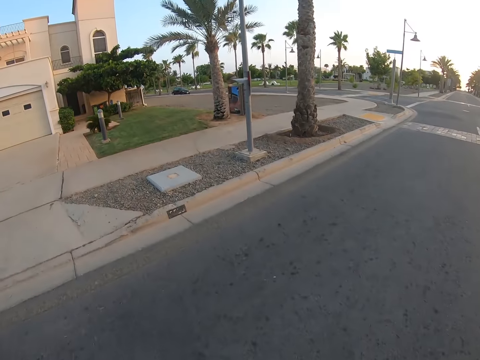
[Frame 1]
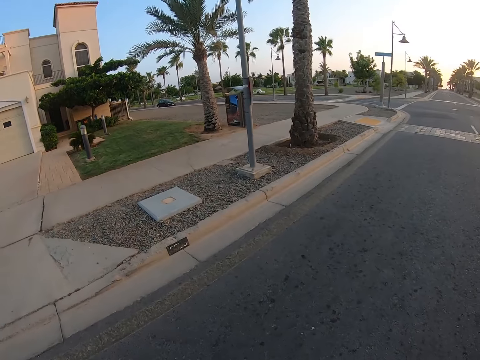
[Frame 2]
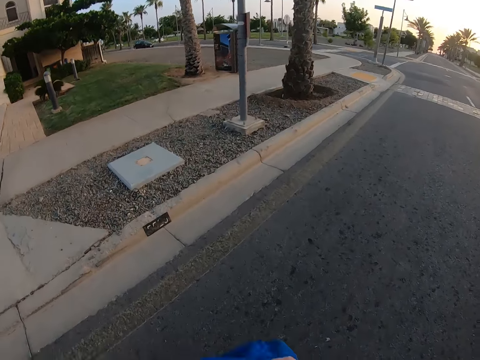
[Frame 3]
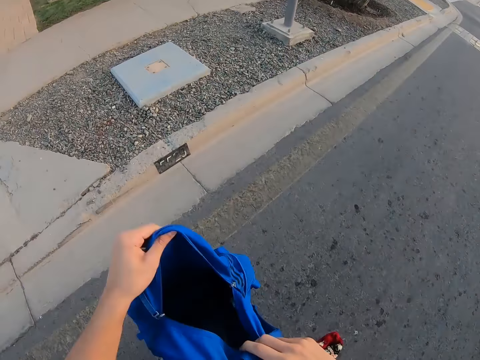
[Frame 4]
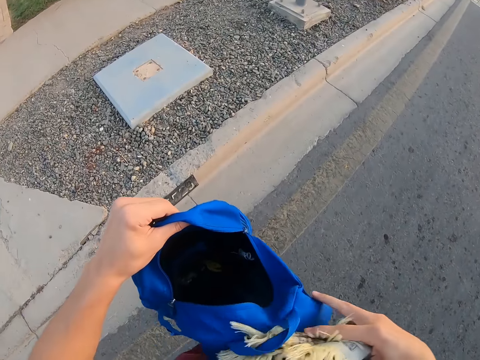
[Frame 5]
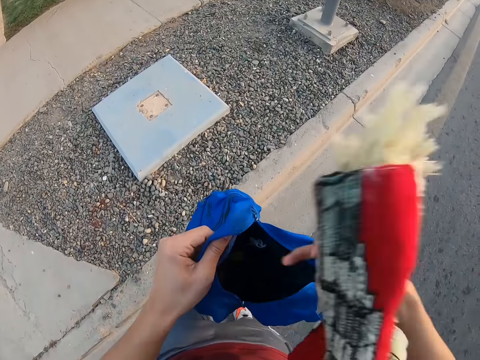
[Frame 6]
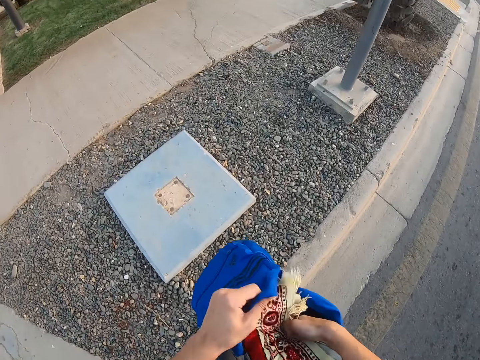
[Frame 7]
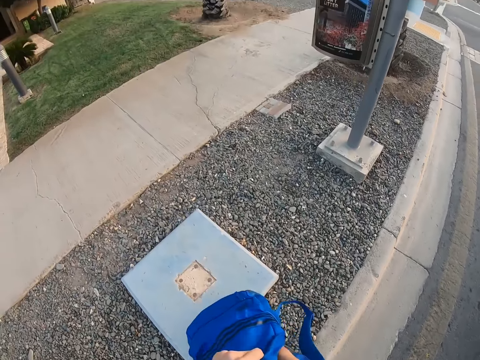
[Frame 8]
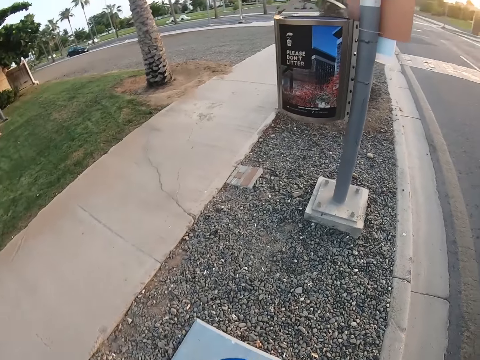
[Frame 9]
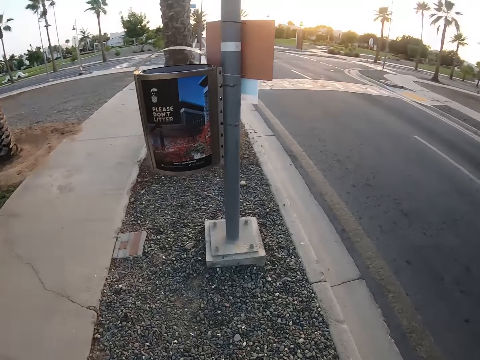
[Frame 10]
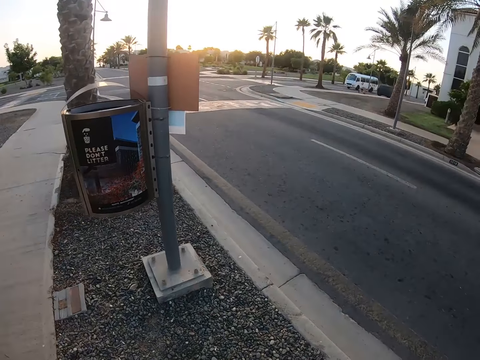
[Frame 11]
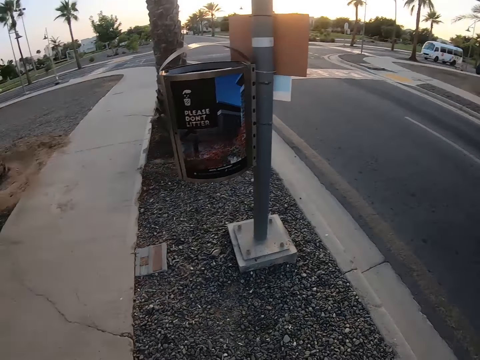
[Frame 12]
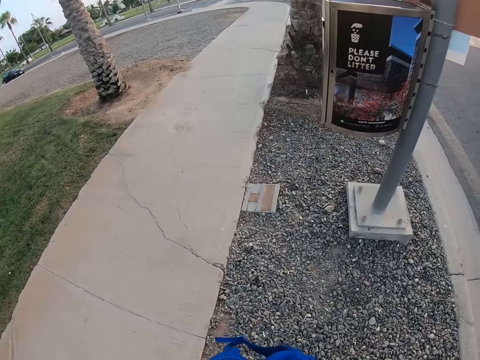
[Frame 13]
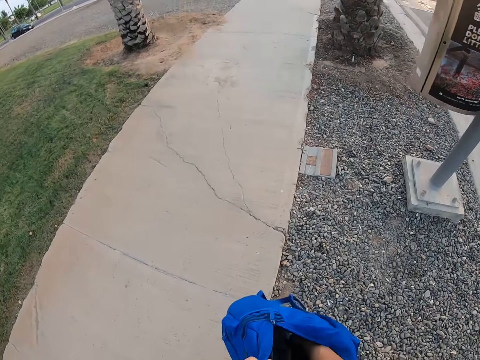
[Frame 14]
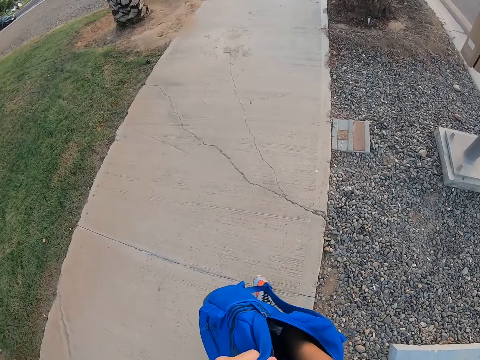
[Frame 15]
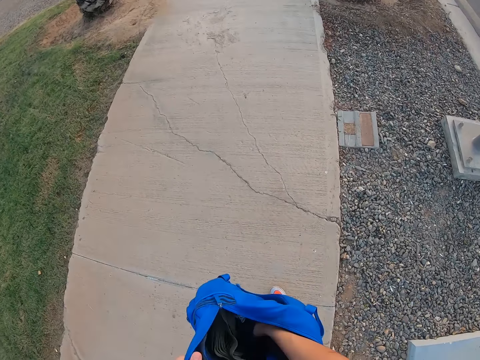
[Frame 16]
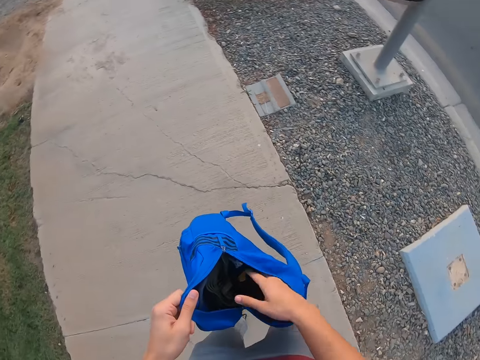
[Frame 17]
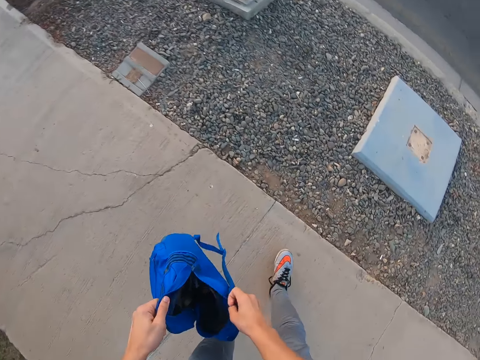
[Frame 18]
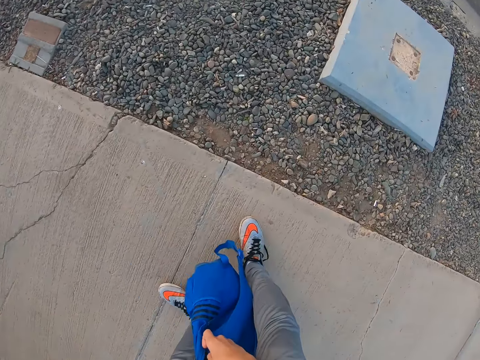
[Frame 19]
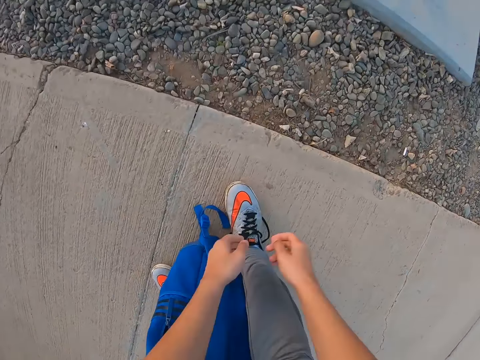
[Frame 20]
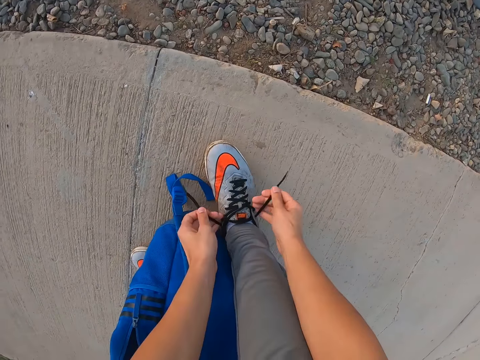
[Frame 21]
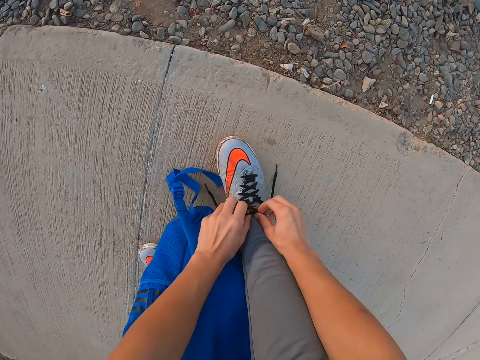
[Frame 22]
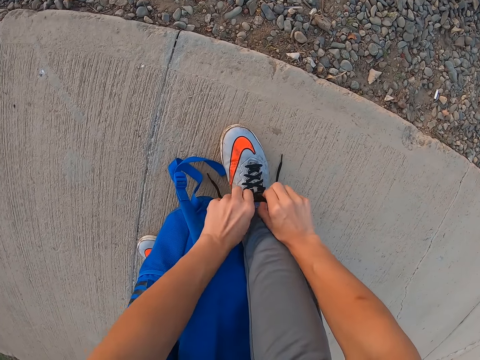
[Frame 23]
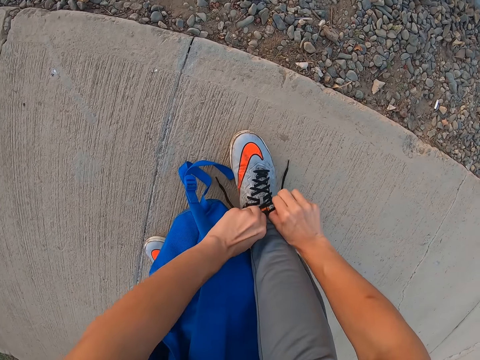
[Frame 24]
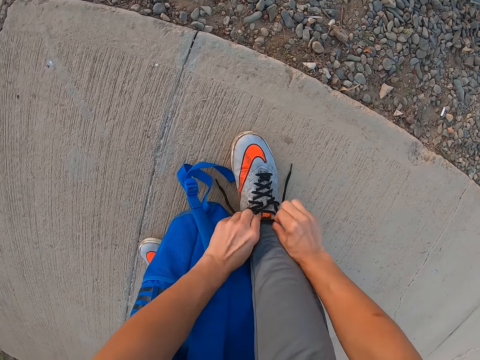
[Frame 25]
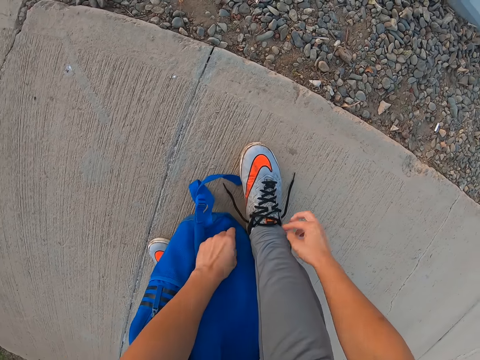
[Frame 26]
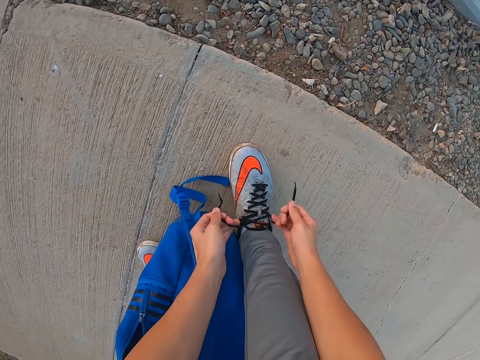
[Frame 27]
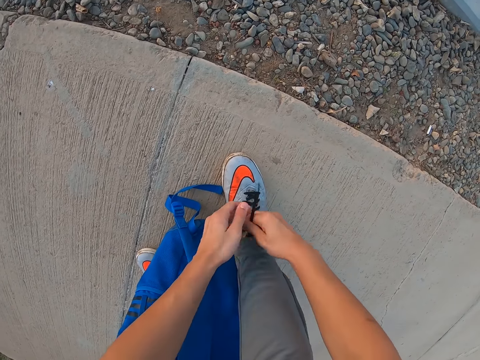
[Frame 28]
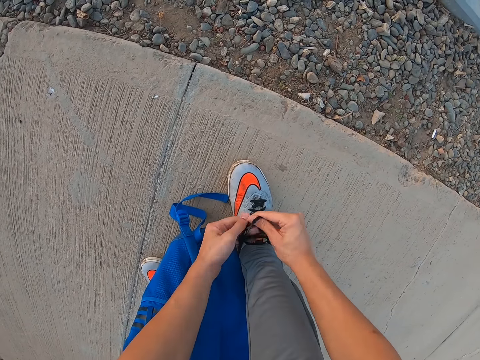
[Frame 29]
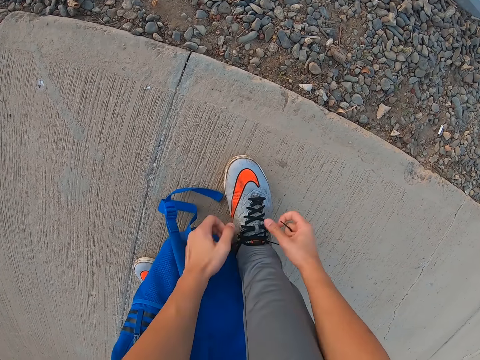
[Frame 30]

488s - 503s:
The camera wearer opens the bag. They put the scarf in the bag. They walk. They put the bag between the legs. They tie the shoe laces.

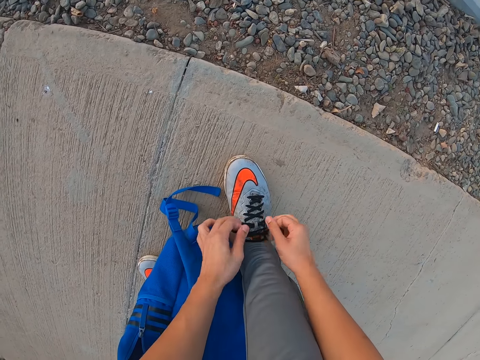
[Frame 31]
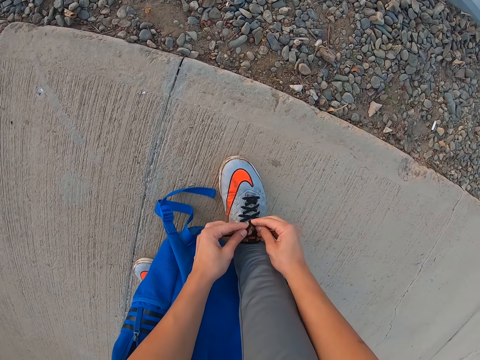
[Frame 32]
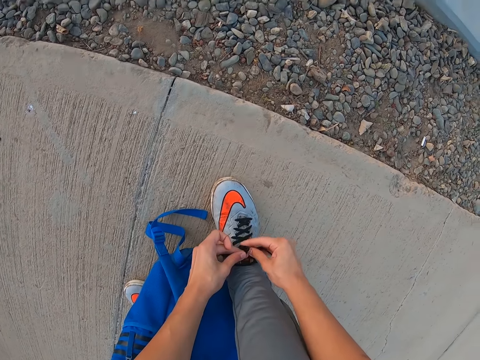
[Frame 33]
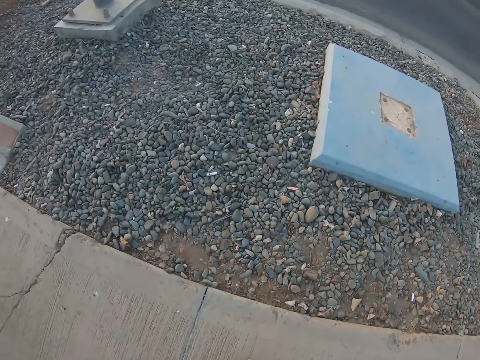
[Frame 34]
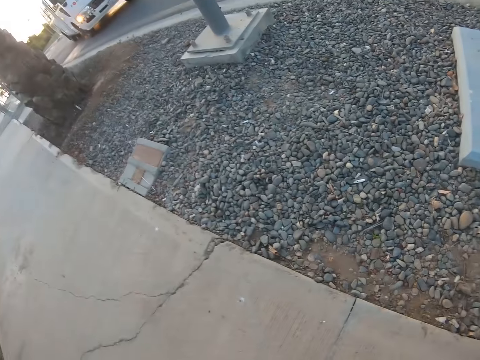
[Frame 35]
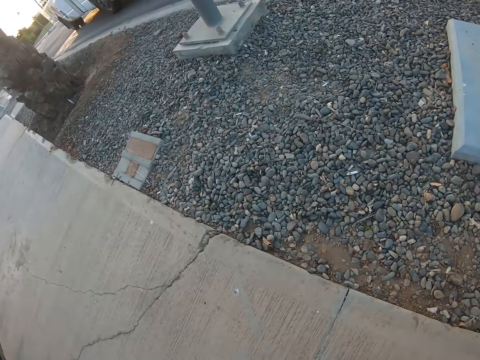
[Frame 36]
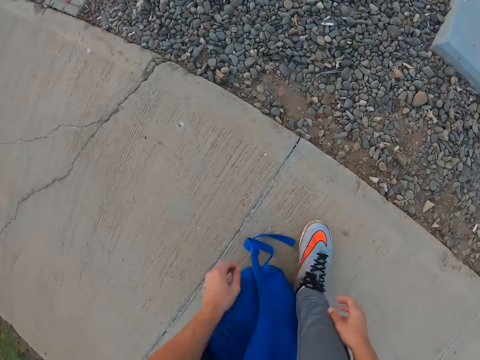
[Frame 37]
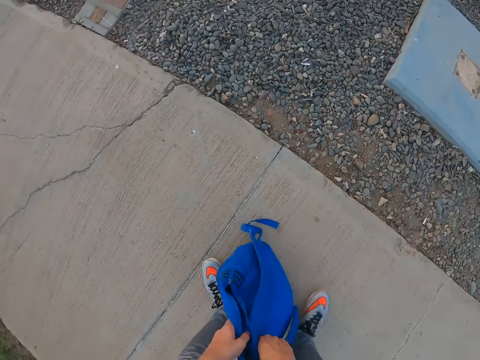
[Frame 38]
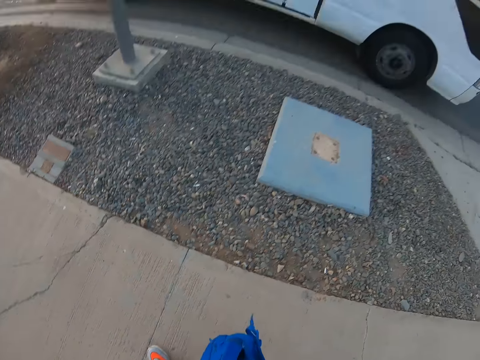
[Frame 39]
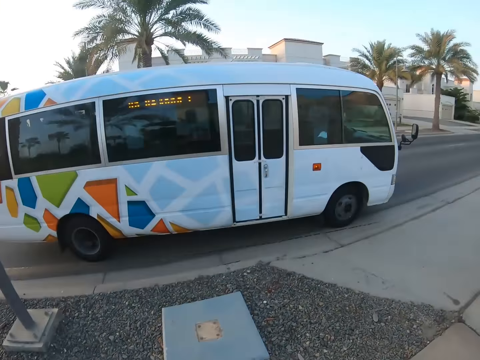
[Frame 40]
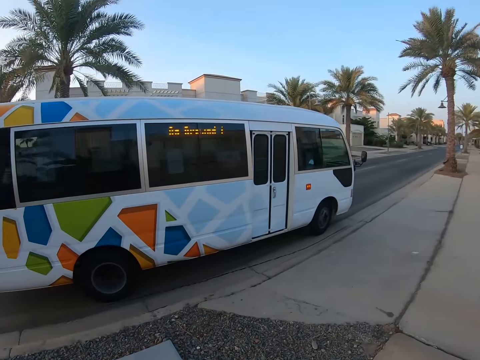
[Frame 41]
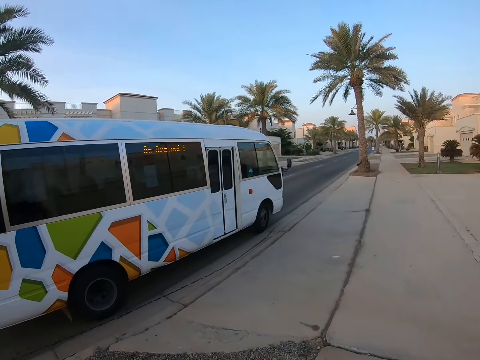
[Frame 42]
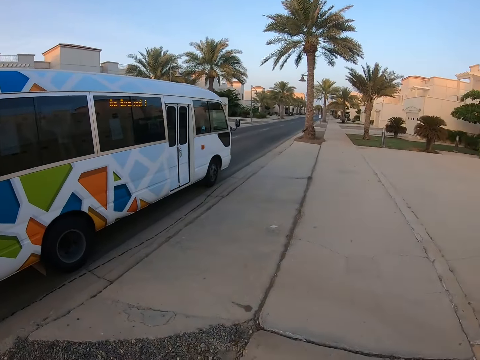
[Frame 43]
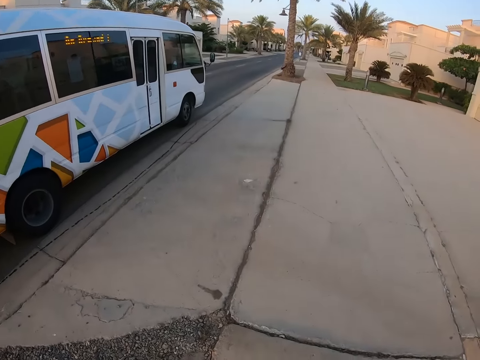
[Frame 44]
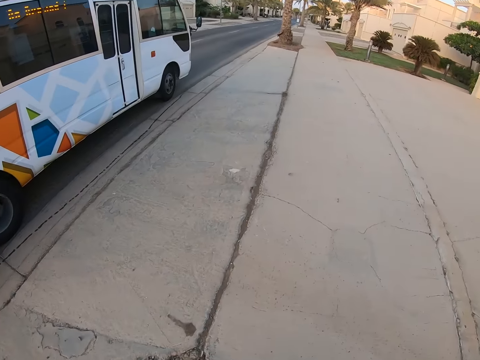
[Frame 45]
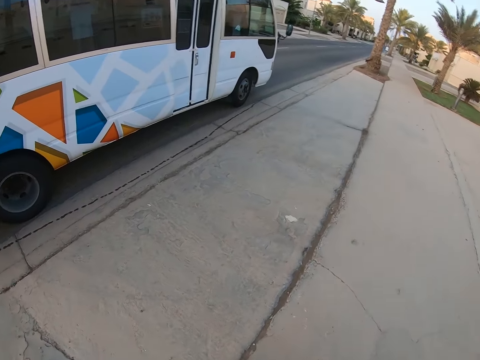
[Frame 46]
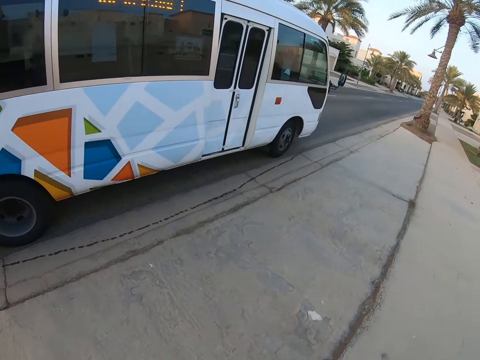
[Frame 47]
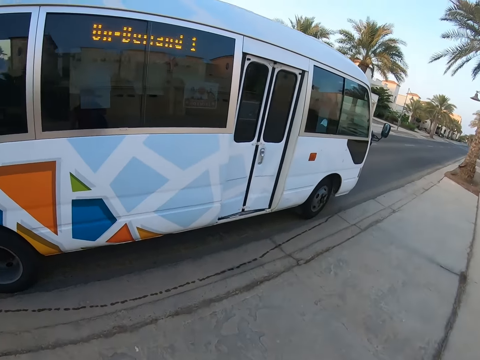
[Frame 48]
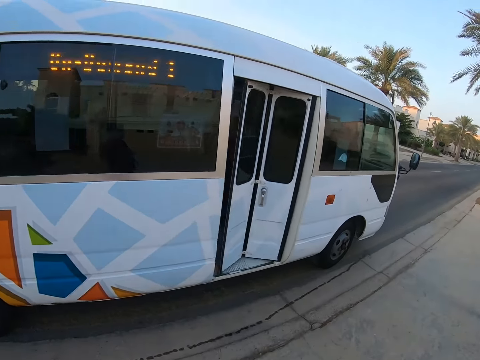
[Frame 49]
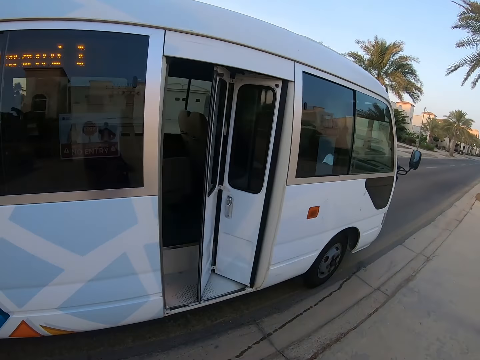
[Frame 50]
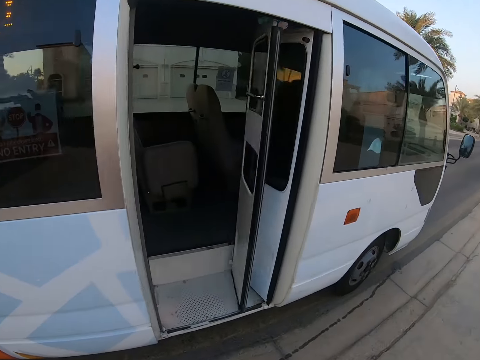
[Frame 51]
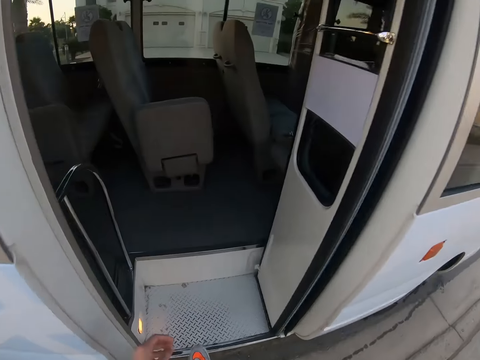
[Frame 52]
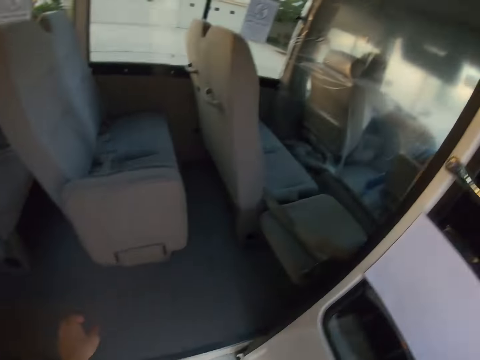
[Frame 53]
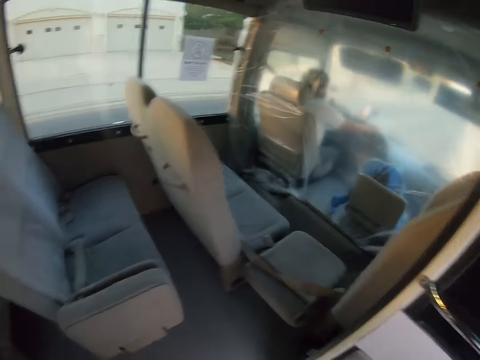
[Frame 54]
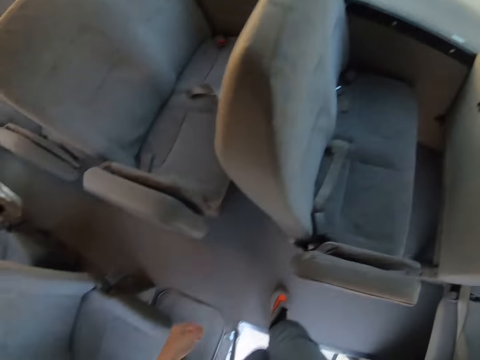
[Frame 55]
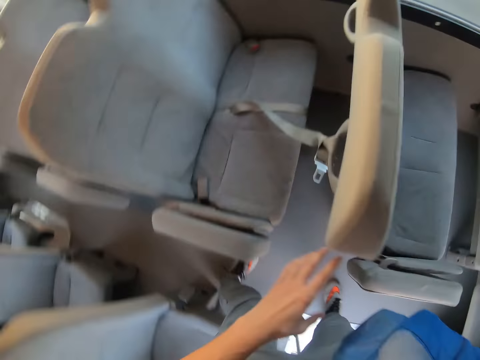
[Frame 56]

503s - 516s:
The camera wearer picks up the bag. They walk in a bus. They board a vehicle.
